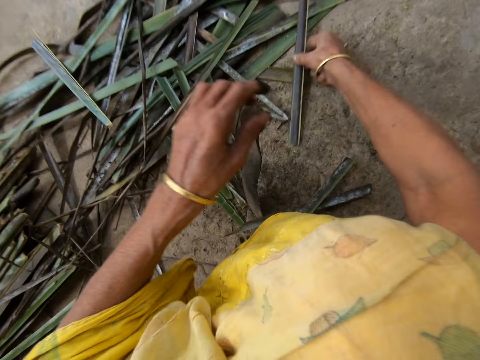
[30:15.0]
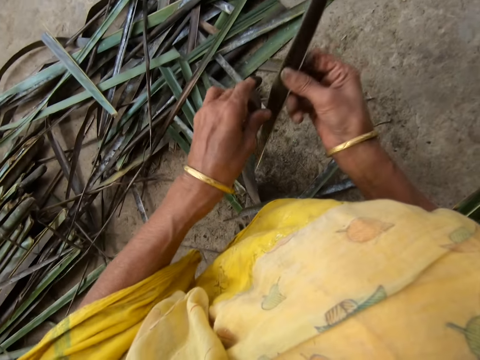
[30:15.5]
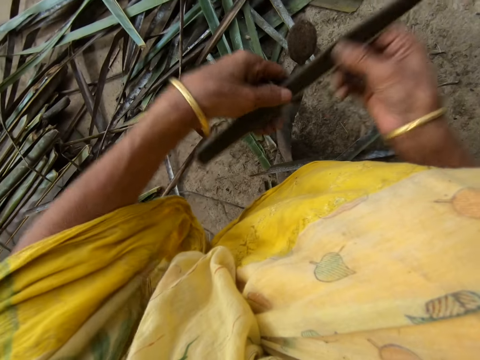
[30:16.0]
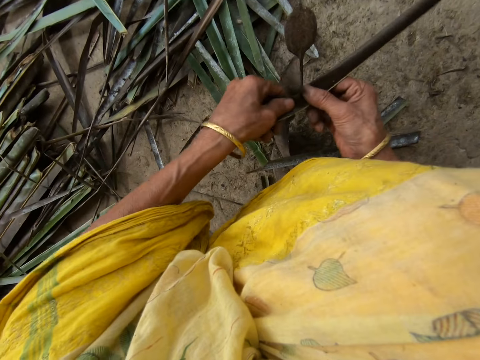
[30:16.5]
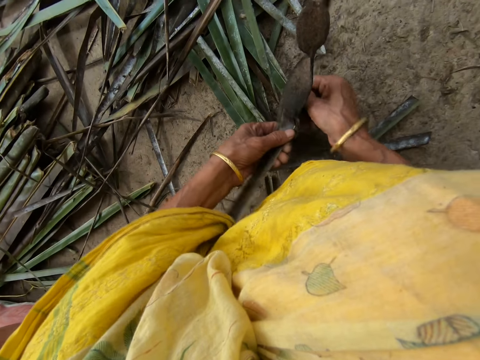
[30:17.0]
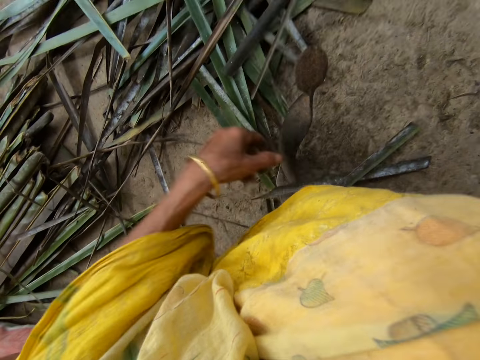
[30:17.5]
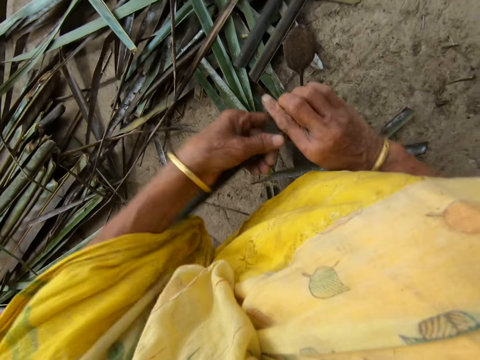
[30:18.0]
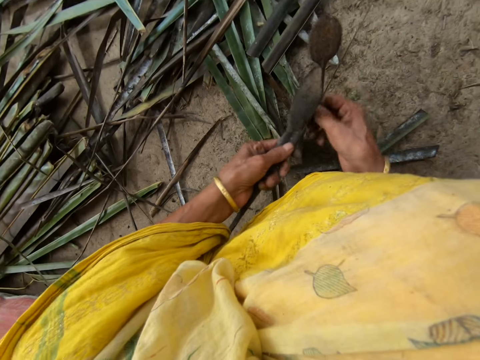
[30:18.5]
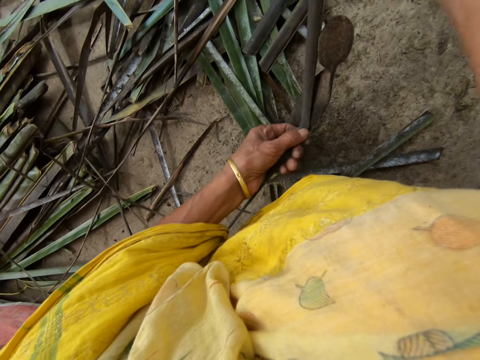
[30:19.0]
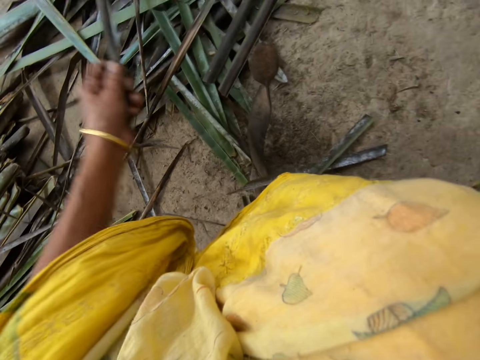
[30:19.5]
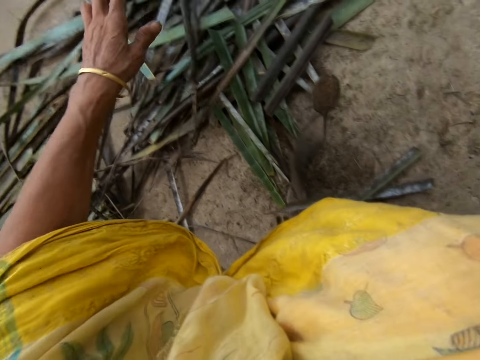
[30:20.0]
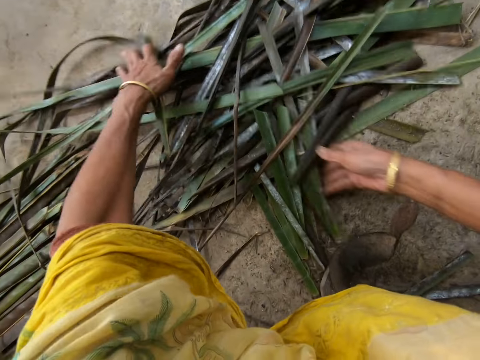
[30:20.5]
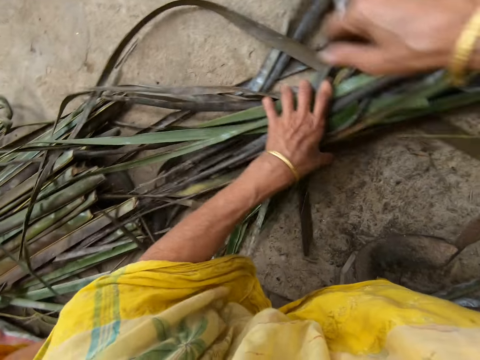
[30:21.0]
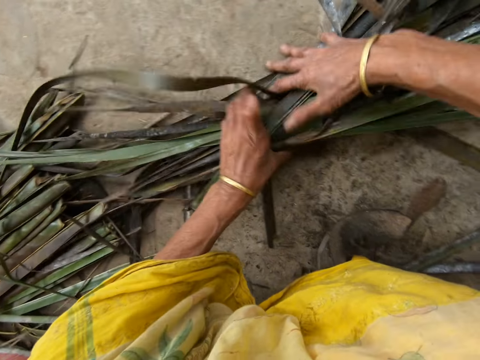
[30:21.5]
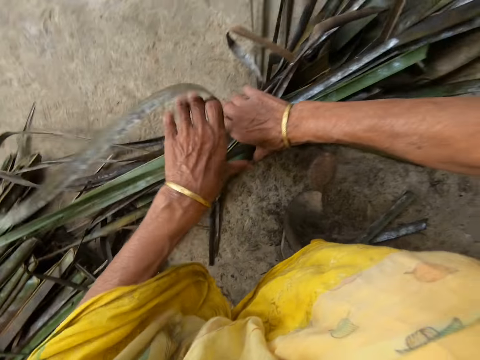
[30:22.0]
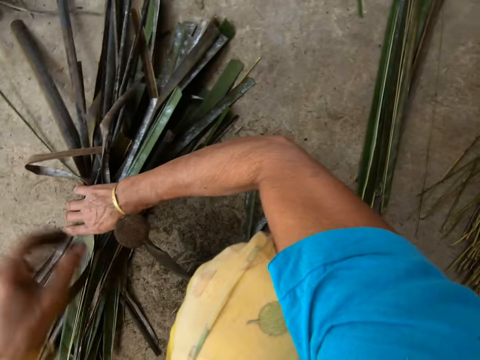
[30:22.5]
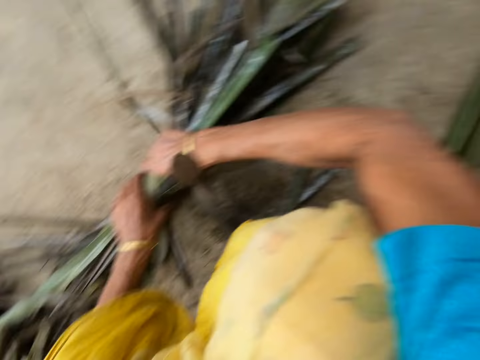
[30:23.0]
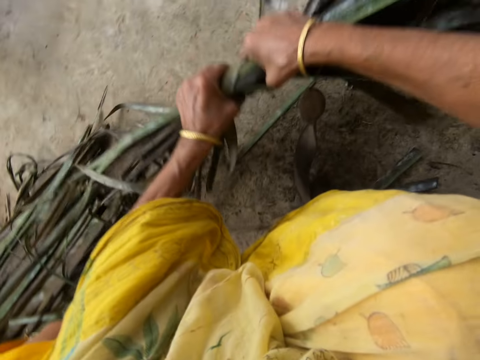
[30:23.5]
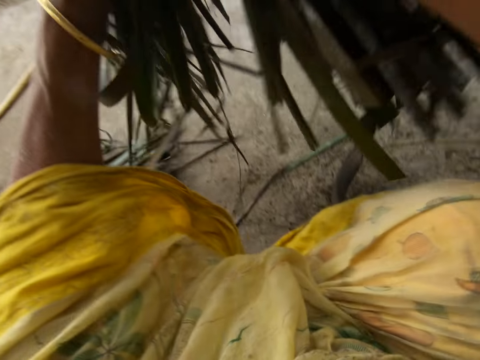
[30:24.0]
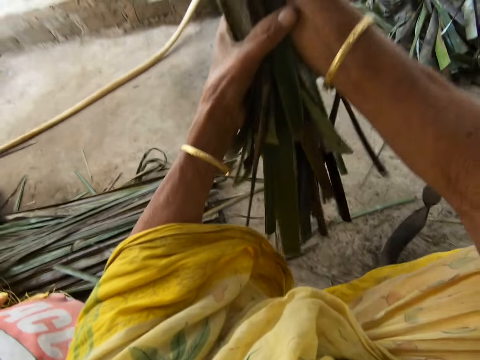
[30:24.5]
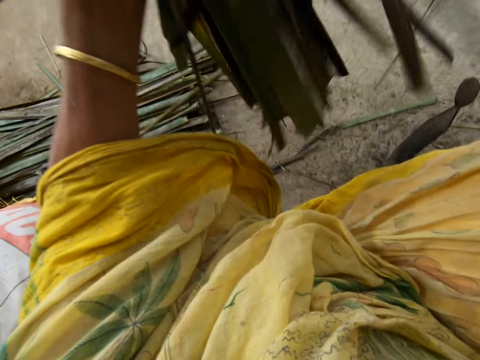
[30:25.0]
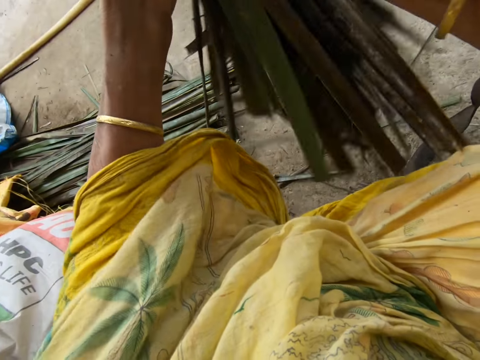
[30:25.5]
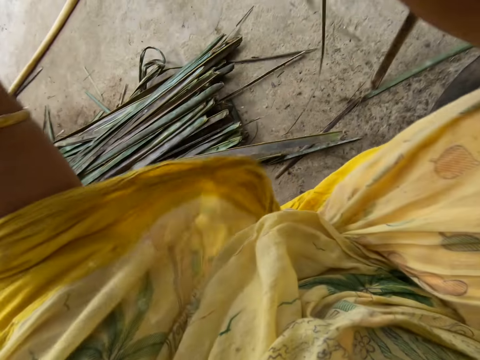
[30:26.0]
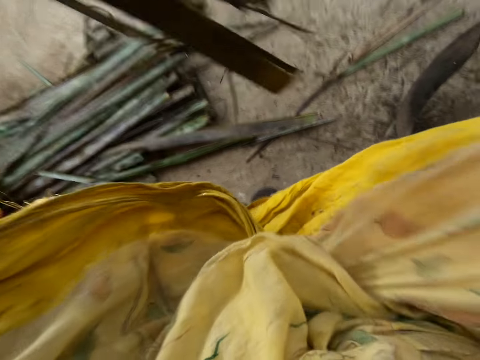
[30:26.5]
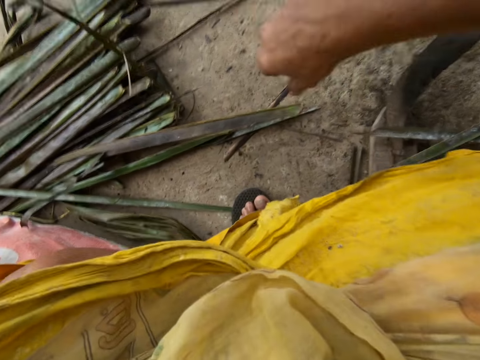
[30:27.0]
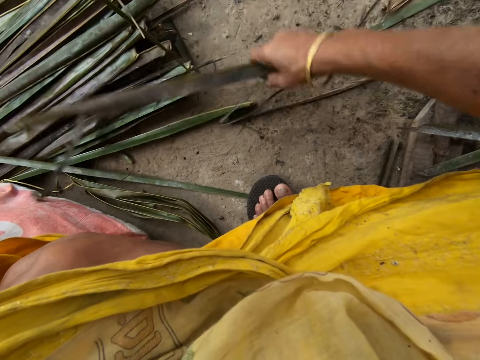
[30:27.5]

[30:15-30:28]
The camera wearer picks up a leaflet or coconut leaf from the floor with her right hand. She trims the leaflet from a stick or midrib with the sharp edge iron rod or vegetable cutter on the floor. She pulls the midrib on the coconut leaf. She reaps the coconut leaf off the midrib on the vegetable cutter. She pulls the midrib on the coconut leaf. She gathers coconut leaves on the floor. She folds the pieces of leaves on the floor with both hands. She picks up coconut leaves on the floor.

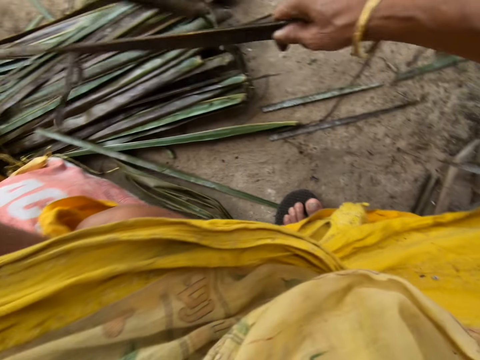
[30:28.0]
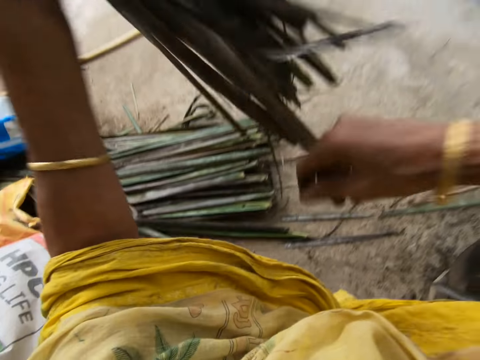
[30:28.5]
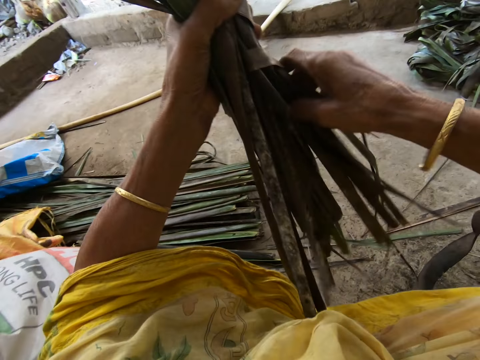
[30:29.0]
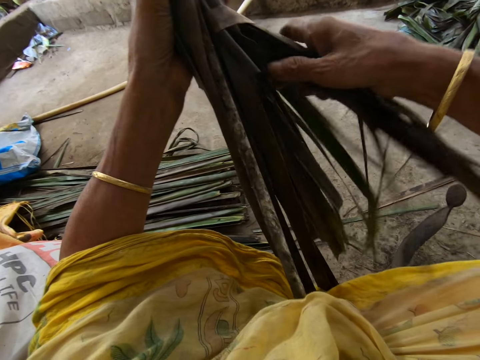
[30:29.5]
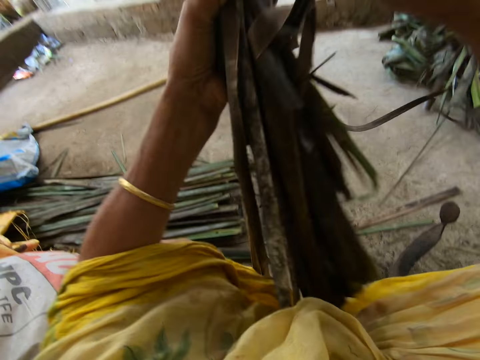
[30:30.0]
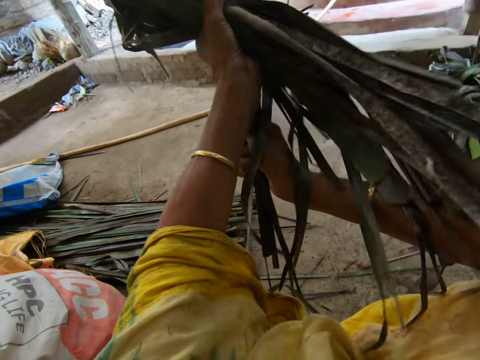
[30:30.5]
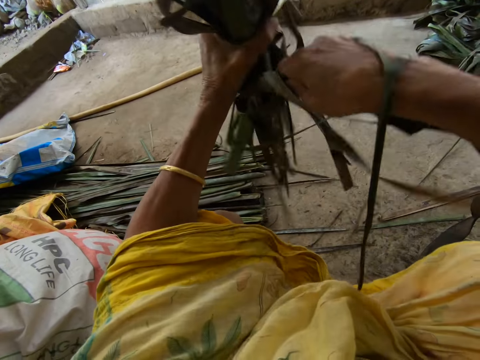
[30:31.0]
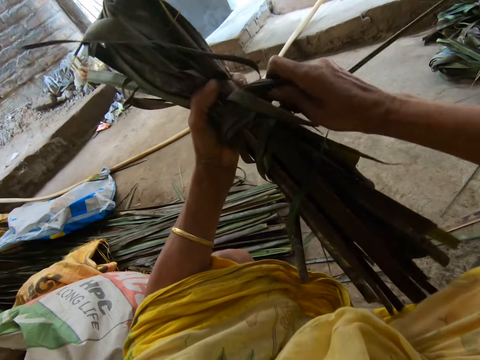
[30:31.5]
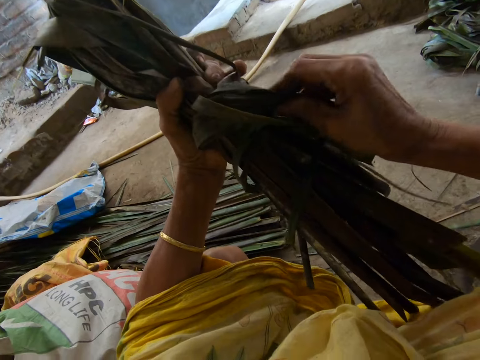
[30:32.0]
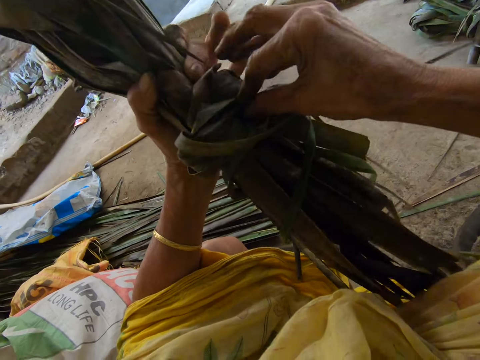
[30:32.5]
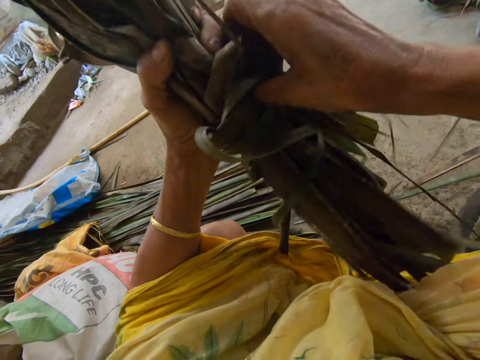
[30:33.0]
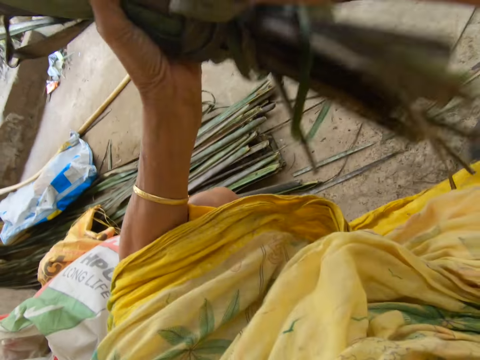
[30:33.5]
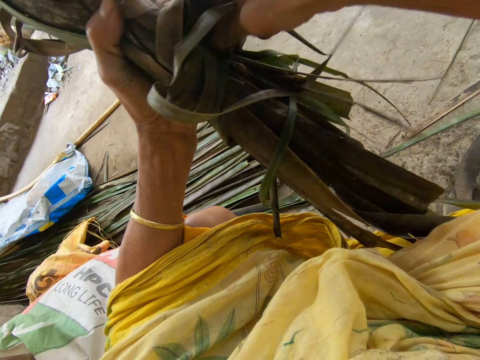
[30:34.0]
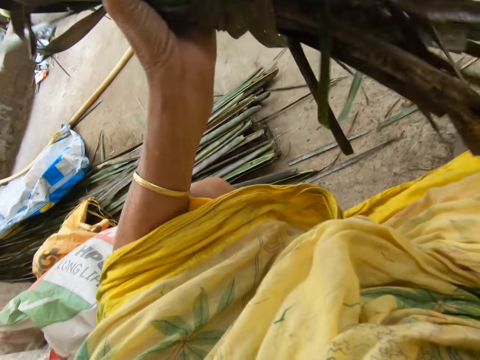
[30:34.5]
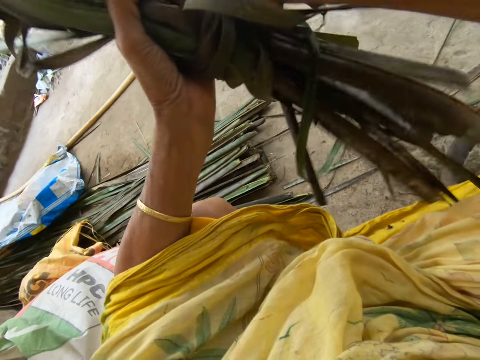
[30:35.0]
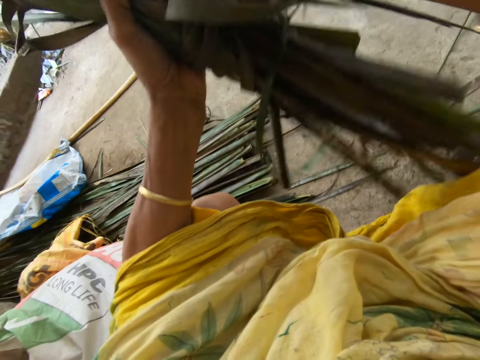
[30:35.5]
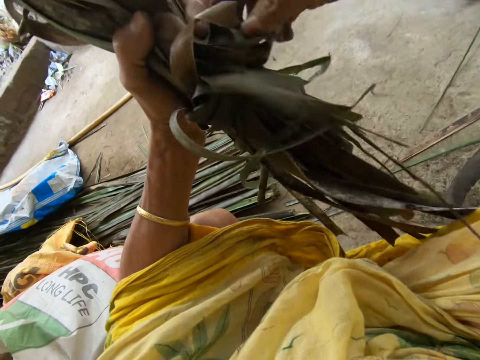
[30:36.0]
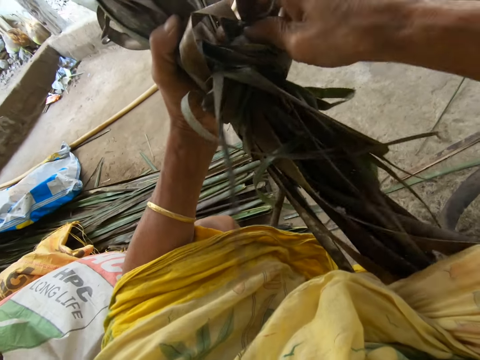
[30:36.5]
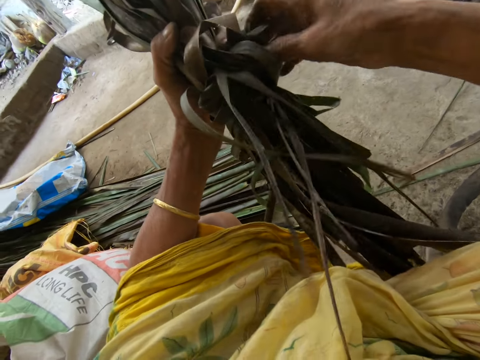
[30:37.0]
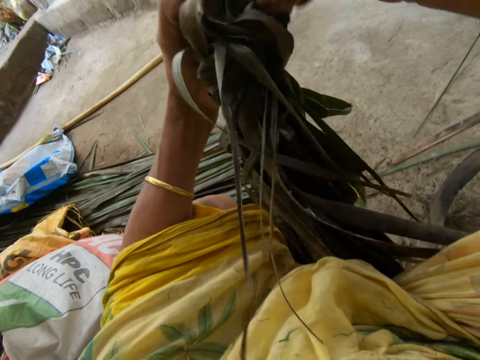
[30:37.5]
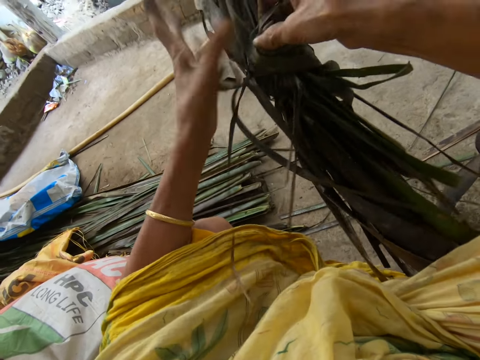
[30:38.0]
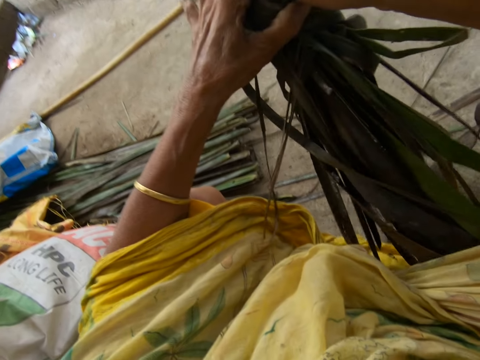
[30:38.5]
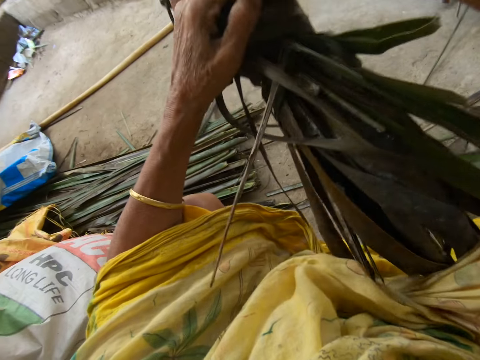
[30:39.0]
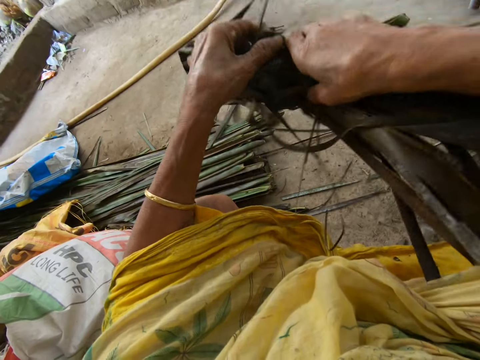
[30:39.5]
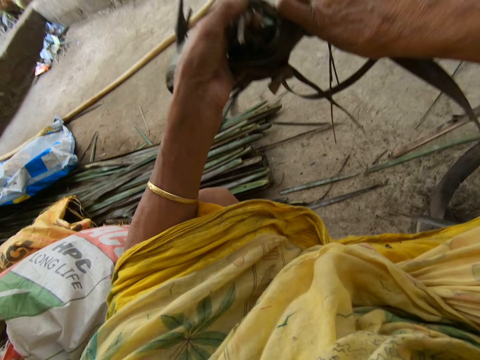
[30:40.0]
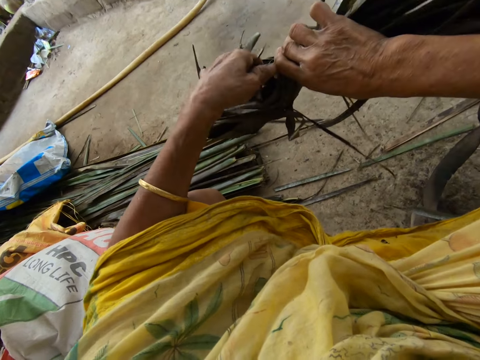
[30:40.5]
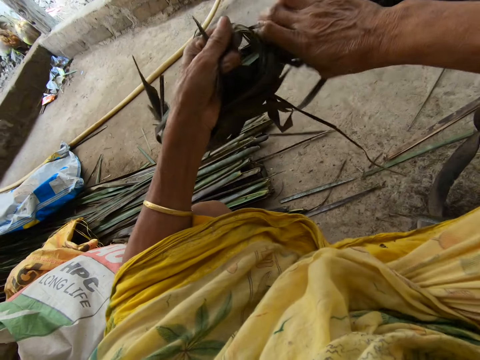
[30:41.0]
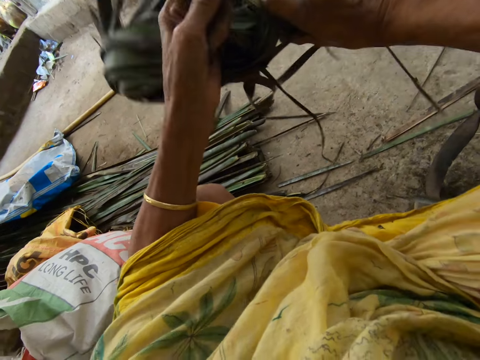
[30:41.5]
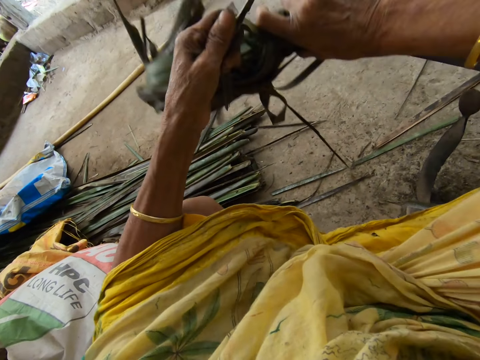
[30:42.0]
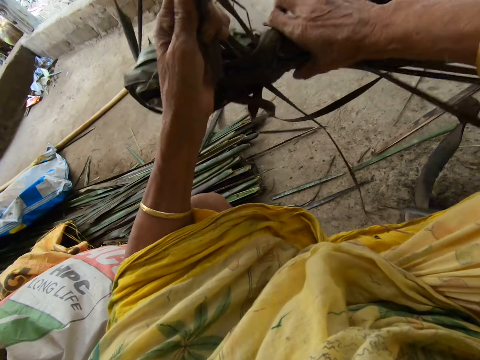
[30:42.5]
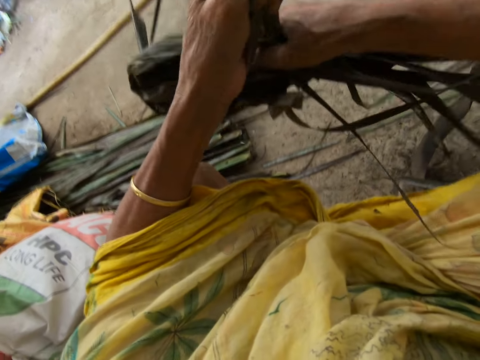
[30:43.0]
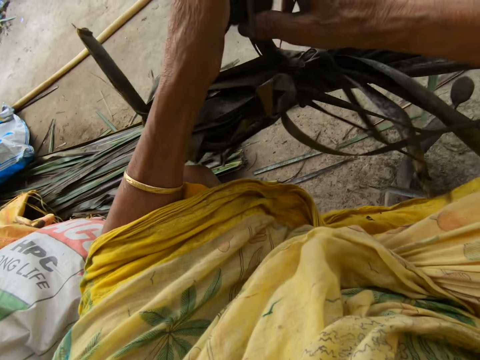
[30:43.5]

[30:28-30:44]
The camera wearer ties coconut leaves together. They push the coconut leaves into a knot. They tighten the knot on the coconut leaves.
